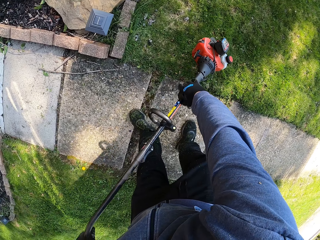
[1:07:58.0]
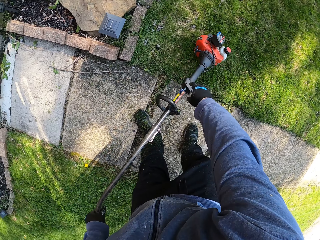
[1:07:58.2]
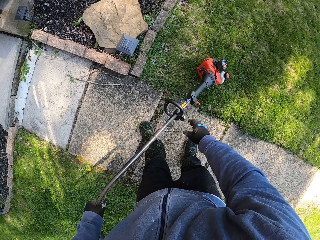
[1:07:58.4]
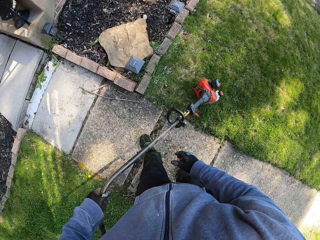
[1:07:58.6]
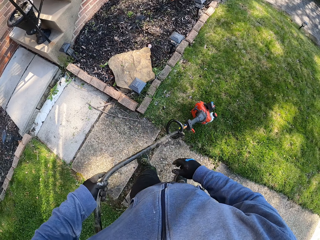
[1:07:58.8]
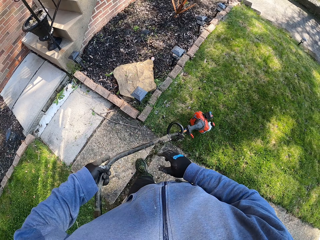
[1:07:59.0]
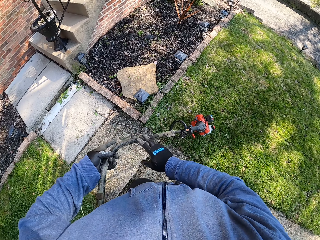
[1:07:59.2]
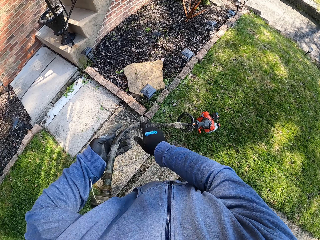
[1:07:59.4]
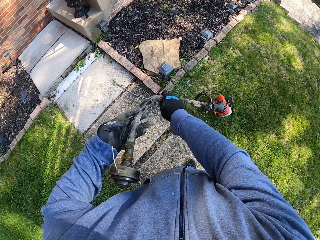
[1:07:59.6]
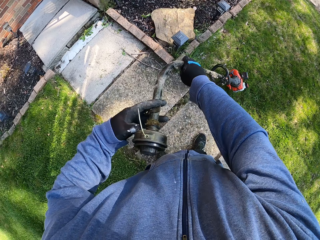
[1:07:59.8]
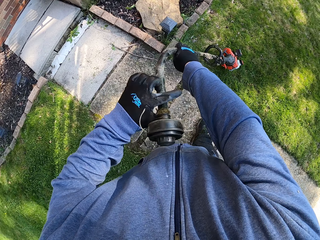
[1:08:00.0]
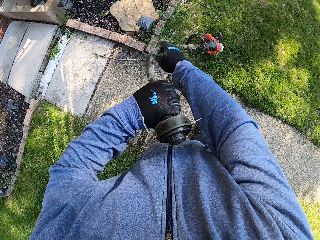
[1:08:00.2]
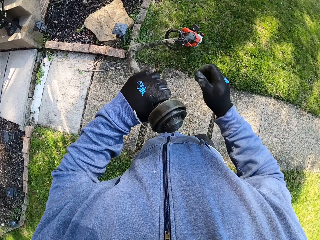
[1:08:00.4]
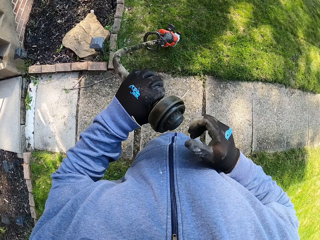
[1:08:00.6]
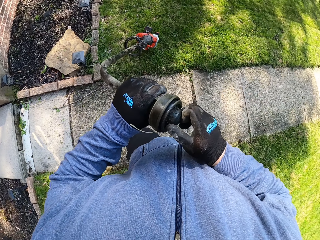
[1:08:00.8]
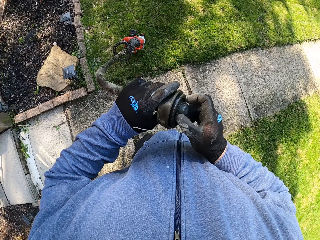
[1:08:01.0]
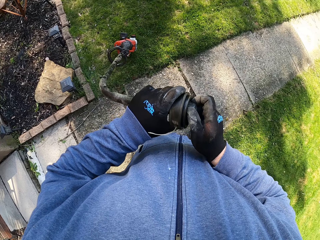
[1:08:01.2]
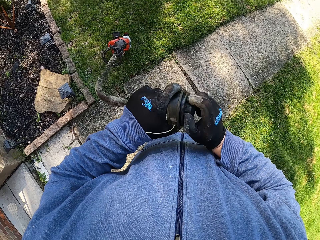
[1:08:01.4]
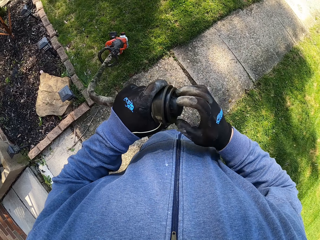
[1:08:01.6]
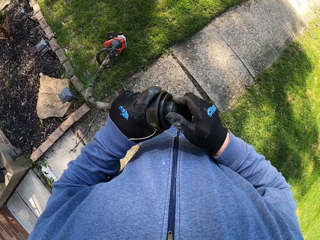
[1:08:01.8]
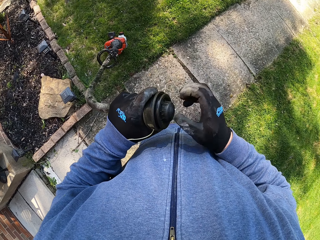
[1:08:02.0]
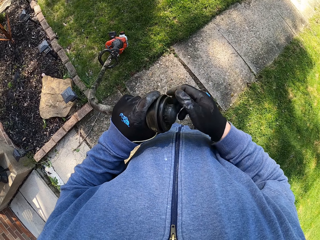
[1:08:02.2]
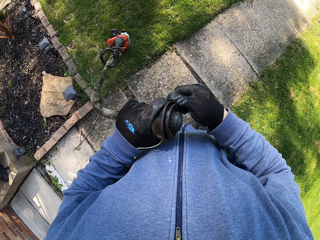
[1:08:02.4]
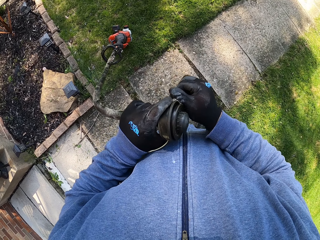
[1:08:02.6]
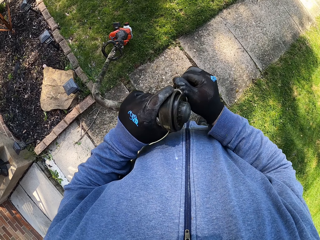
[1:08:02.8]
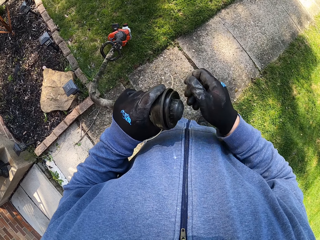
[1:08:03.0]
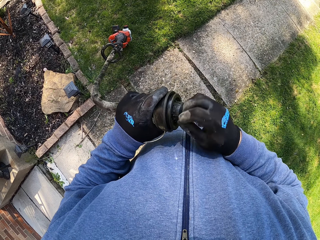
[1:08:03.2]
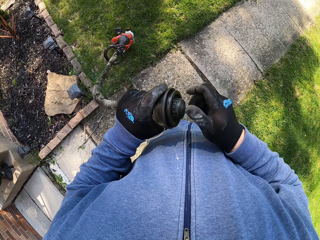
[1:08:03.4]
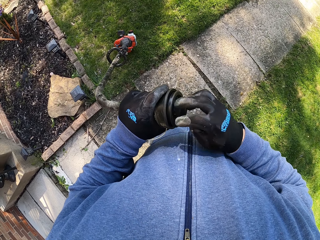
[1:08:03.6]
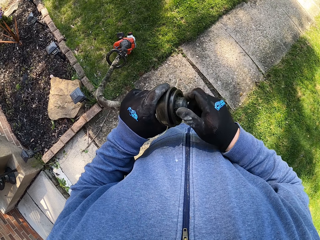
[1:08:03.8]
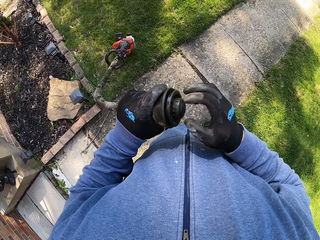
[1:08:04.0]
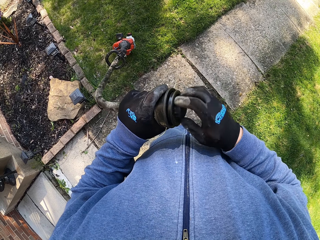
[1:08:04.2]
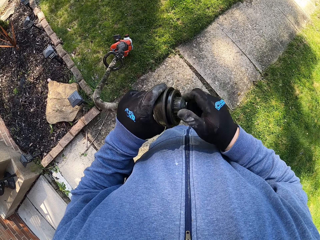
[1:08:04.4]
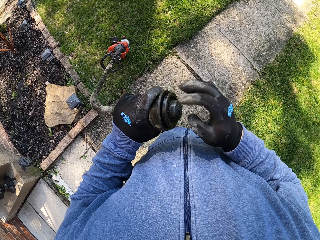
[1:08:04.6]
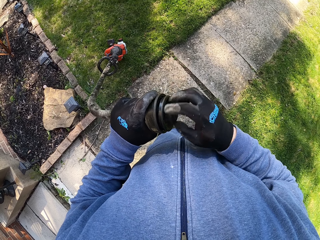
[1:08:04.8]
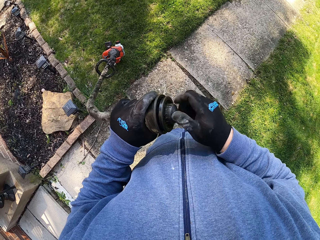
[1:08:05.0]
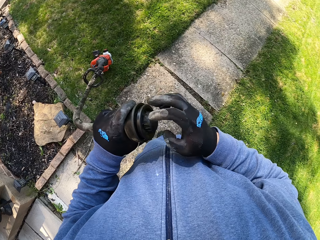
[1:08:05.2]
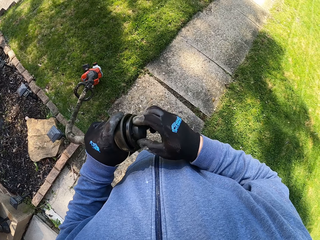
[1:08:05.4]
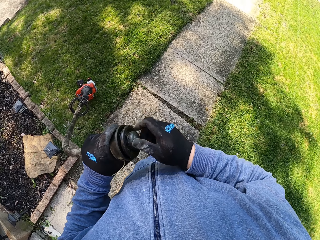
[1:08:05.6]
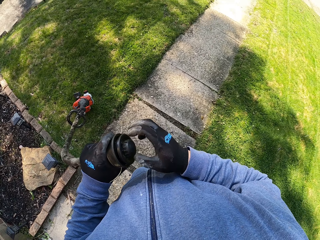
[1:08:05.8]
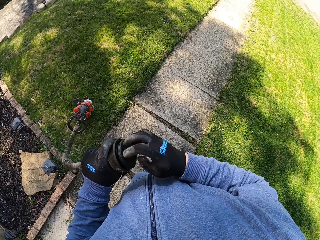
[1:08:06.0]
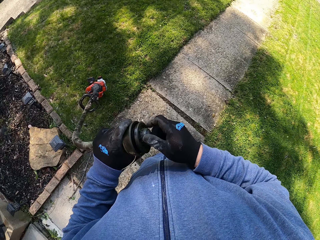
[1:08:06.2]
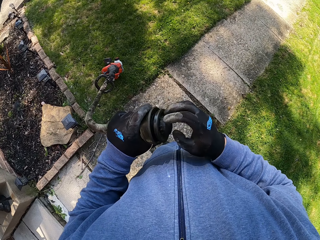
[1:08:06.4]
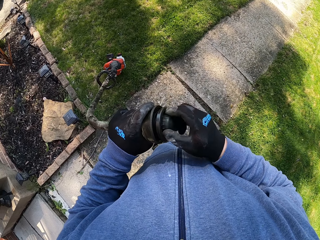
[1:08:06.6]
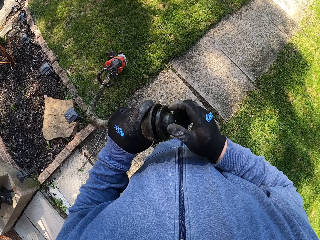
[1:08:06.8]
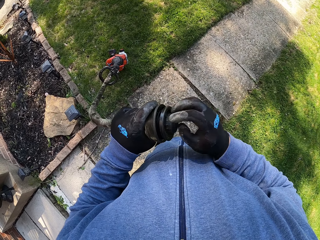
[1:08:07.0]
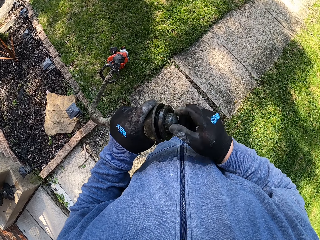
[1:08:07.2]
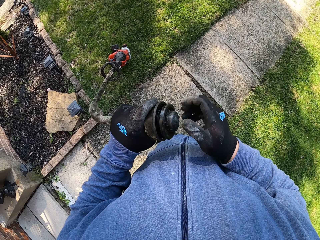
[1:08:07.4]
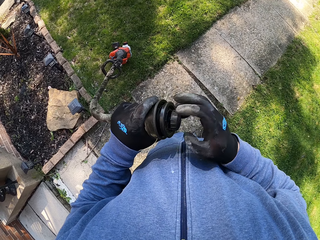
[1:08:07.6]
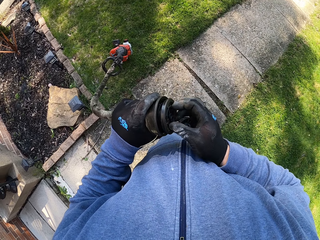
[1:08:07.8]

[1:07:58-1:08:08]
The camera wearer drops the grass trimmer on the lawn. He moves the grass trimmer in his hands. He opens something. He dismantles the grass trimmer head with his hand. He pulls the strings. He opens something.

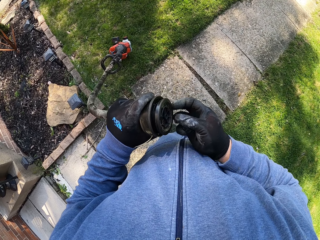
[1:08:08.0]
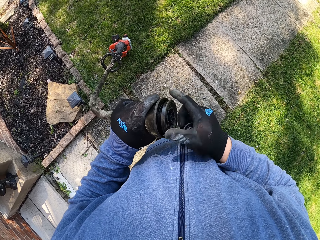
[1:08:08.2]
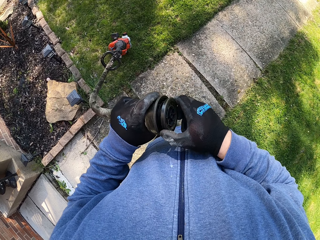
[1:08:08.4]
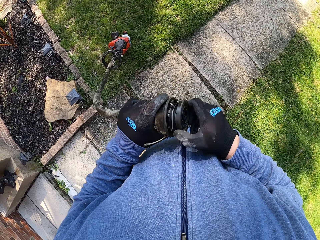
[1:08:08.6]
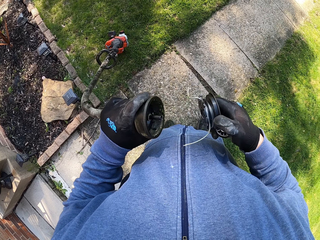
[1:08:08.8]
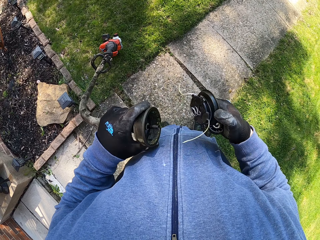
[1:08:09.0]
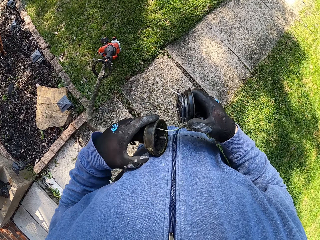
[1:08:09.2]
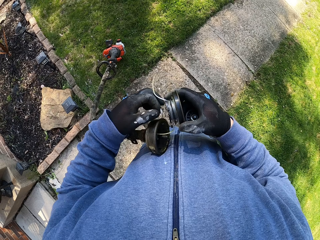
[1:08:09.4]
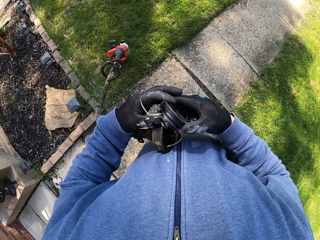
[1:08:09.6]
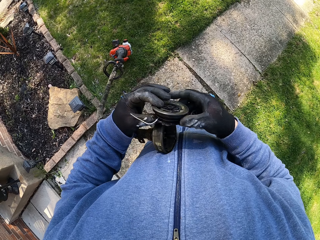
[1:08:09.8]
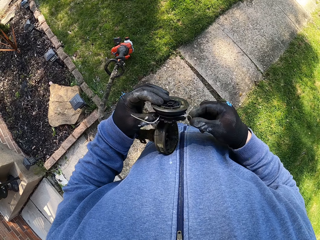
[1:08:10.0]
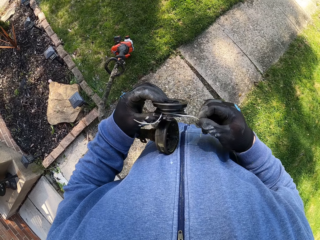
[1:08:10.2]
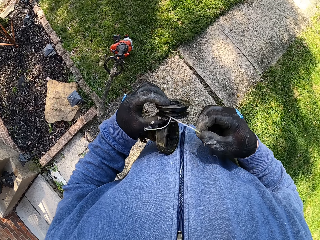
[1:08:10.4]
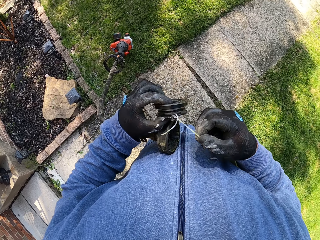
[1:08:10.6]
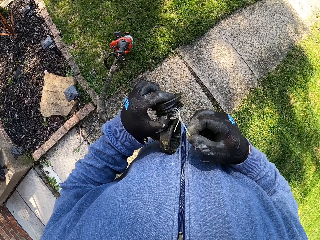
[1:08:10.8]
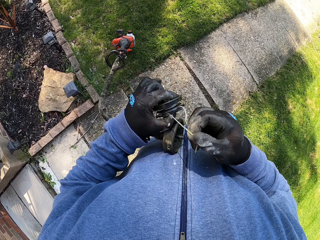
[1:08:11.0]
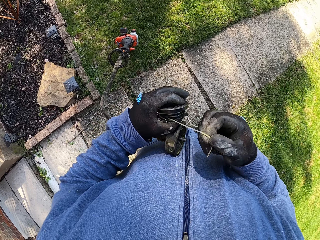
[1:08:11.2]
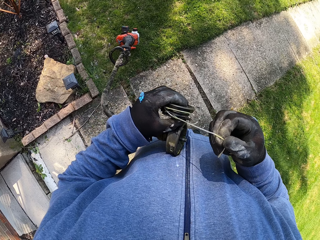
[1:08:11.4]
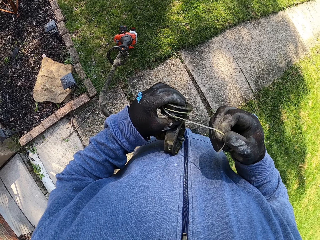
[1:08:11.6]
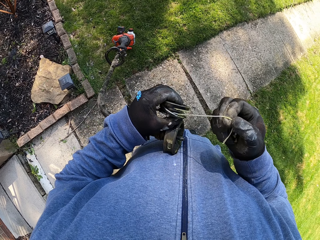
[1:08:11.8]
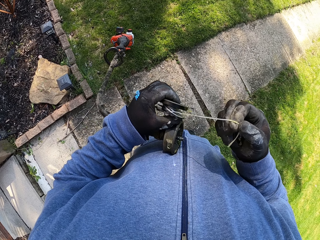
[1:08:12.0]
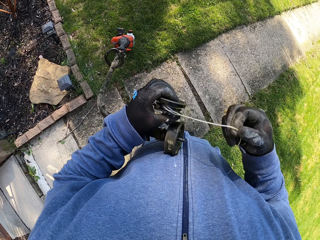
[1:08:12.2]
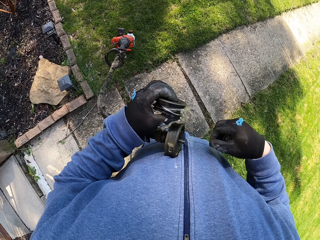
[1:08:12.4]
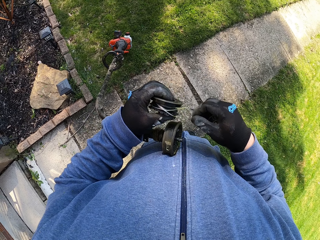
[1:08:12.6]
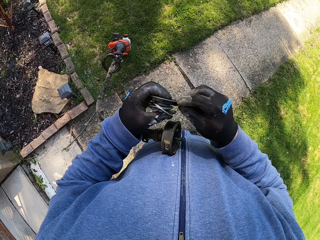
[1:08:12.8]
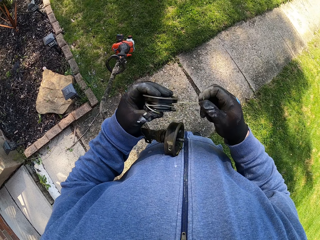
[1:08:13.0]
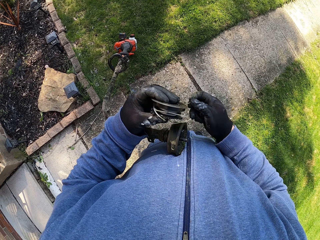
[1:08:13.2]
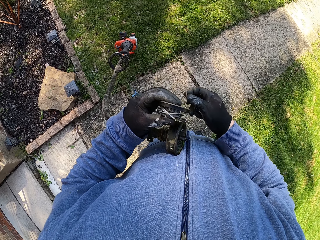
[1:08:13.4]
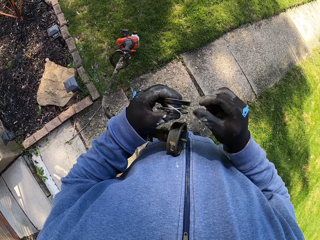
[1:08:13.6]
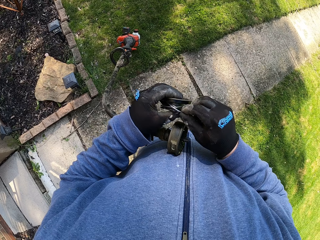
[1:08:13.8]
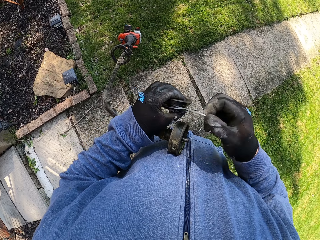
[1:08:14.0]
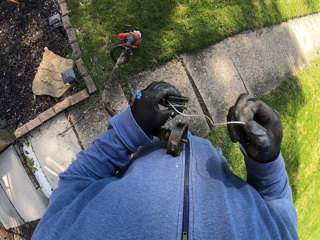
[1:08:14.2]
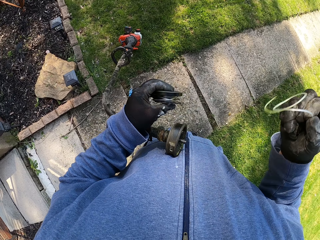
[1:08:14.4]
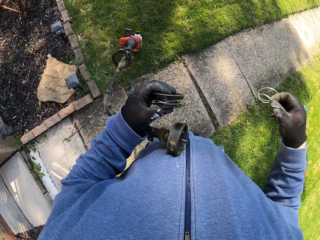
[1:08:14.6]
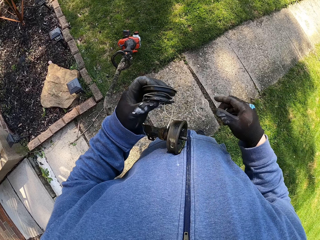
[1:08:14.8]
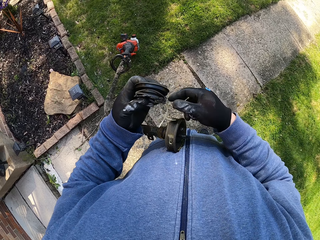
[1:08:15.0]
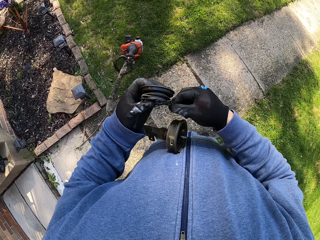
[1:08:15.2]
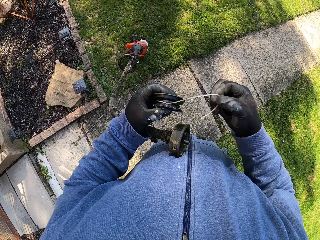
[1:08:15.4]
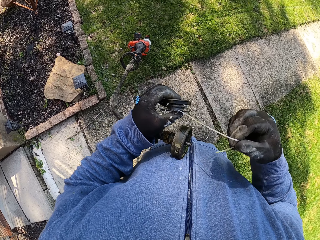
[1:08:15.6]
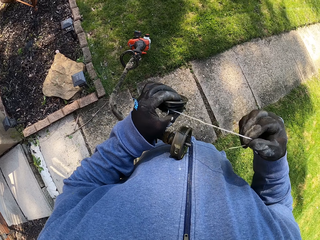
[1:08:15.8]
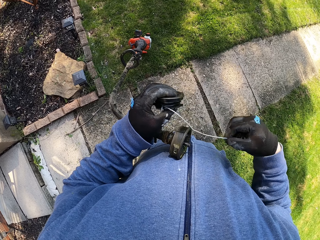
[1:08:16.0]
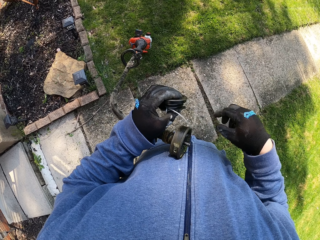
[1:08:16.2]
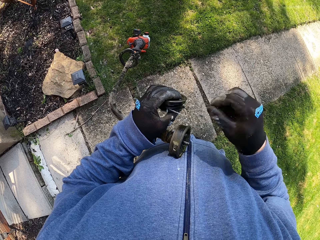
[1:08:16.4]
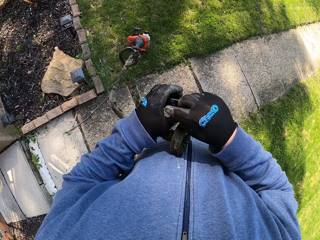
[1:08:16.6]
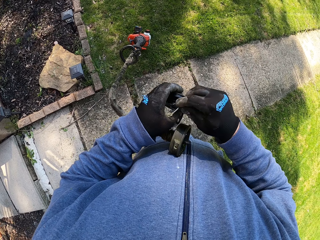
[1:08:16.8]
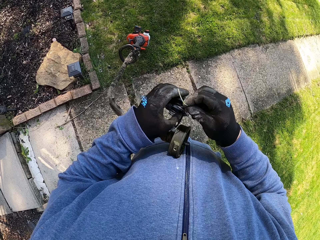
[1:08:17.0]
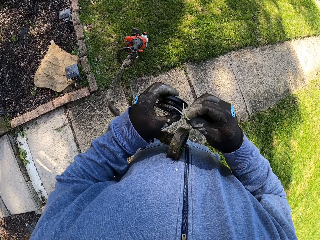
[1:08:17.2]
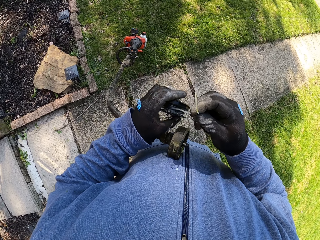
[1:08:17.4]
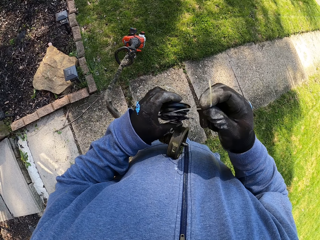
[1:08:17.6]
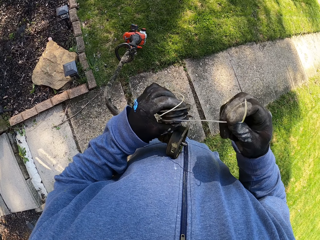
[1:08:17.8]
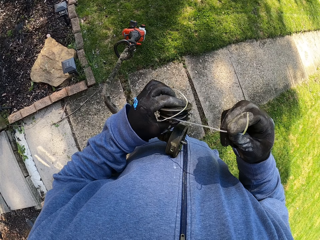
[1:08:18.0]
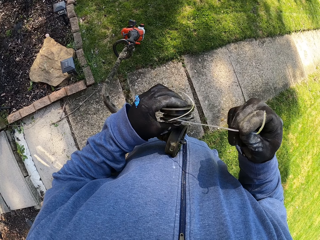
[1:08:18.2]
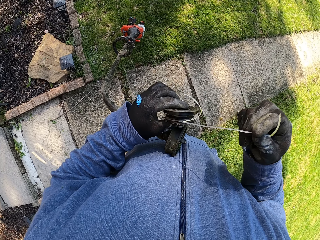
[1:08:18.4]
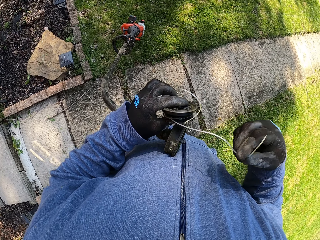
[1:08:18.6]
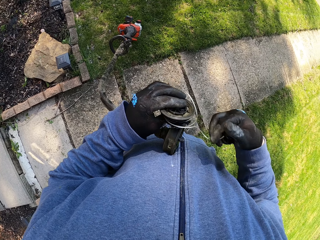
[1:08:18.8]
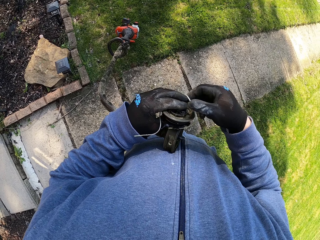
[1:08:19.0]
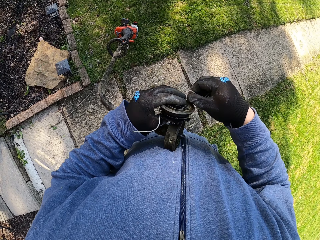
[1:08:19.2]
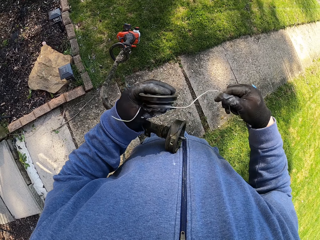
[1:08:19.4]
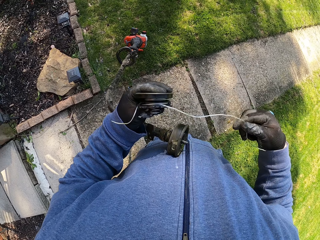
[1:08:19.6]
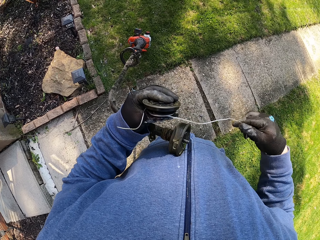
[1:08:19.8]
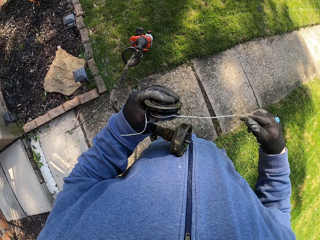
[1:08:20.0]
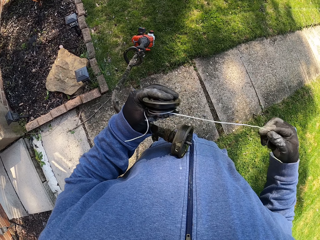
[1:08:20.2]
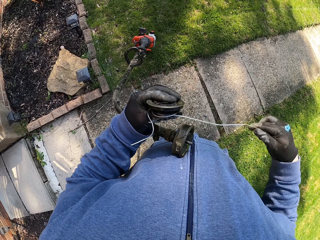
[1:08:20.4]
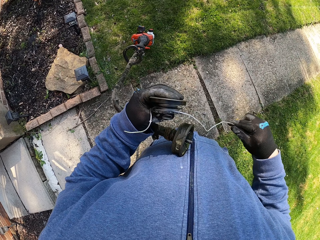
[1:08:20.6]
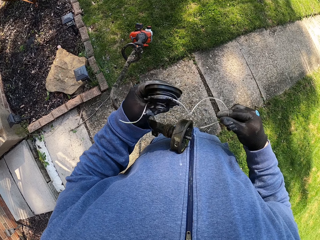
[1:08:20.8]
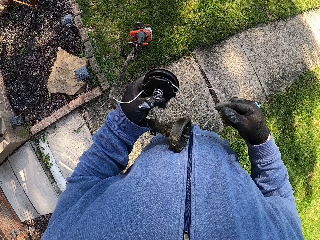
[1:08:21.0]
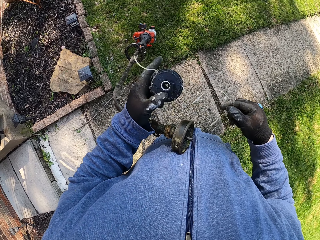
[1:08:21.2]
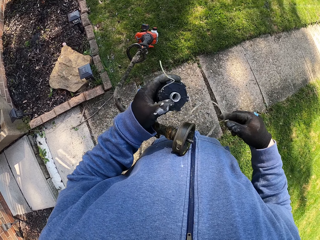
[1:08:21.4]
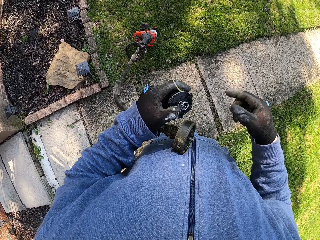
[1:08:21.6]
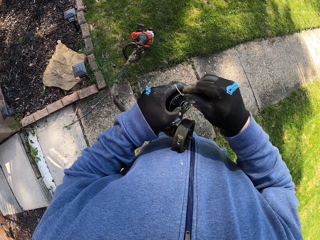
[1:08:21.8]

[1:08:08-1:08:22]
The camera wearer fixes the strings. He removes a thread from the grass trimmer head. He drops the thread on the ground with his right hand. He fixes the string. He removes a thread from the grass trimmer head.
